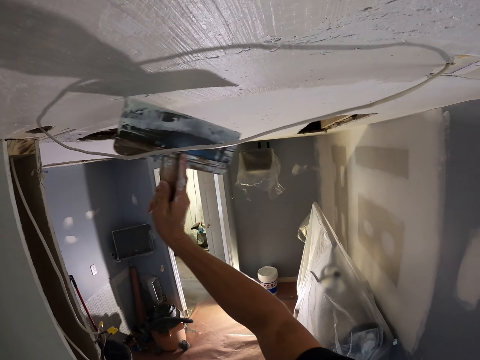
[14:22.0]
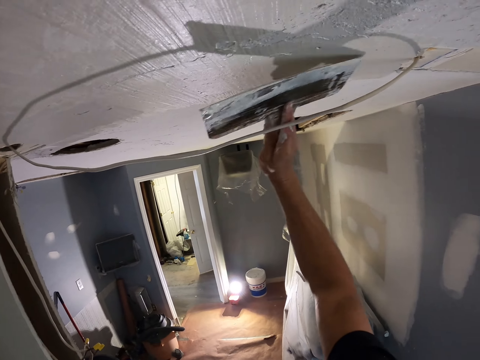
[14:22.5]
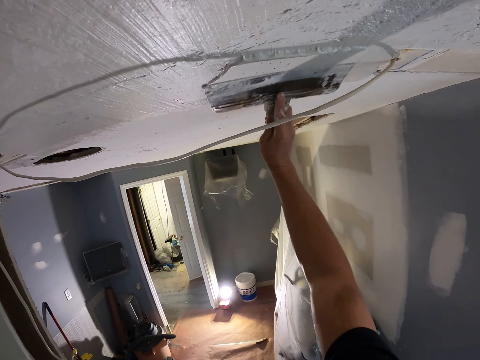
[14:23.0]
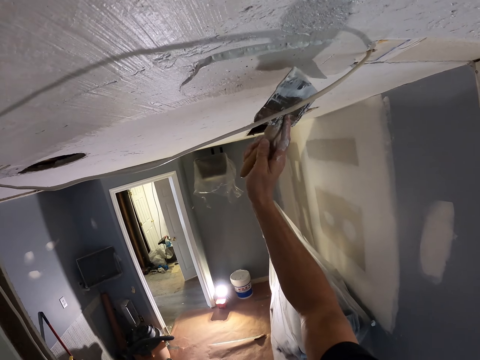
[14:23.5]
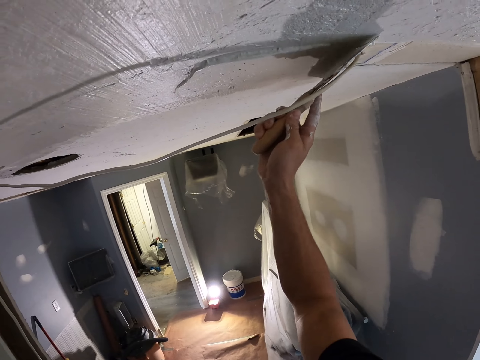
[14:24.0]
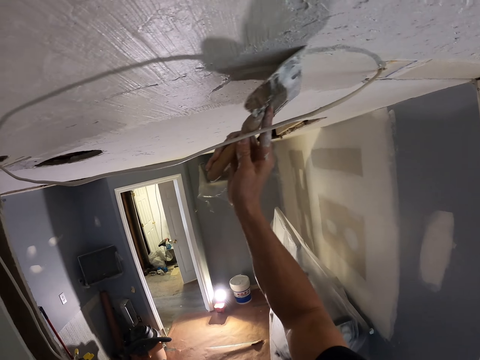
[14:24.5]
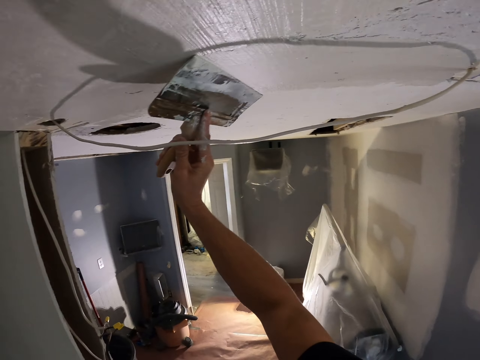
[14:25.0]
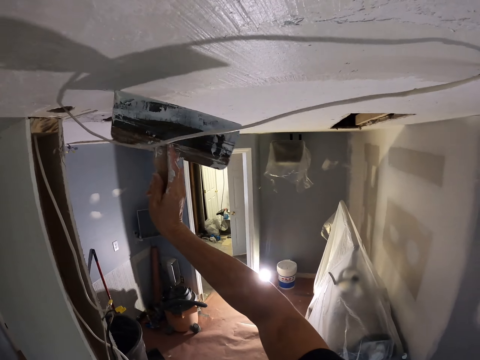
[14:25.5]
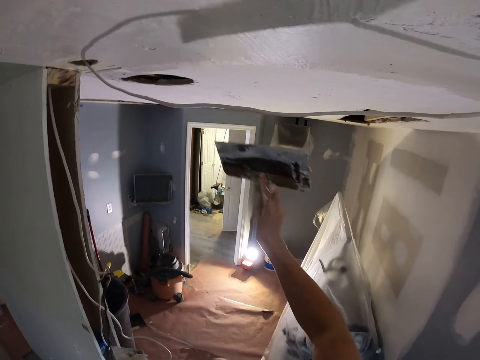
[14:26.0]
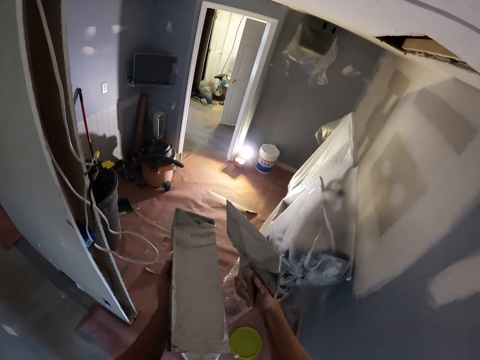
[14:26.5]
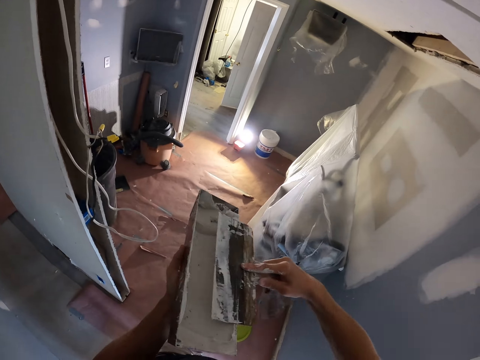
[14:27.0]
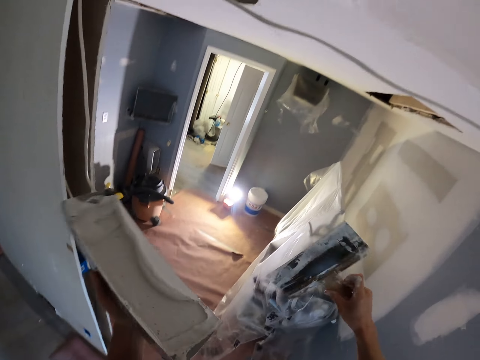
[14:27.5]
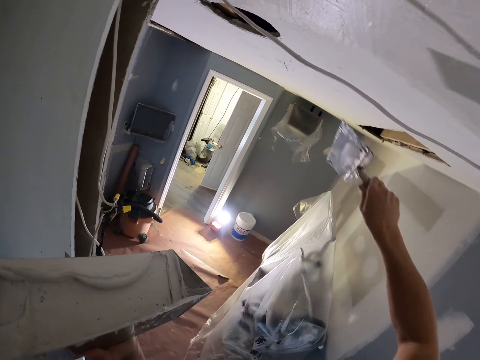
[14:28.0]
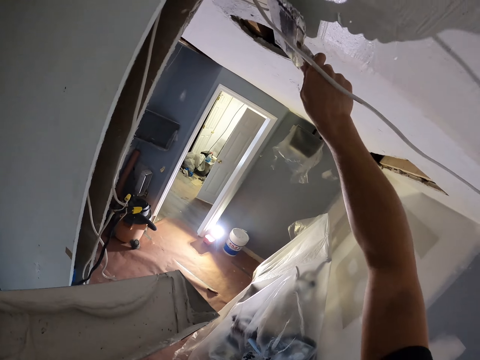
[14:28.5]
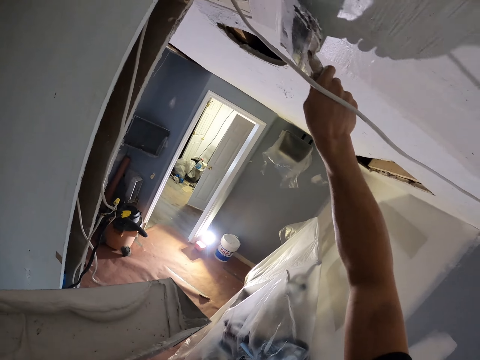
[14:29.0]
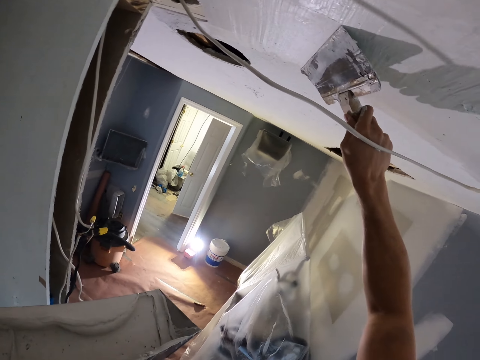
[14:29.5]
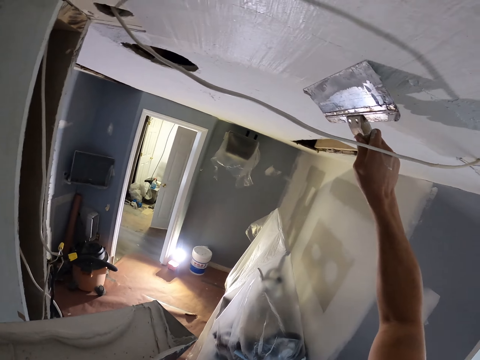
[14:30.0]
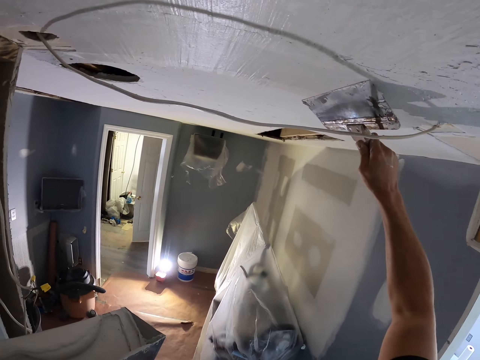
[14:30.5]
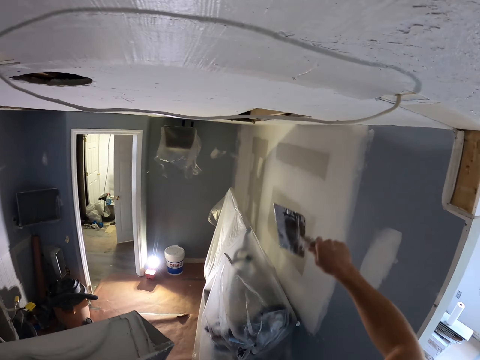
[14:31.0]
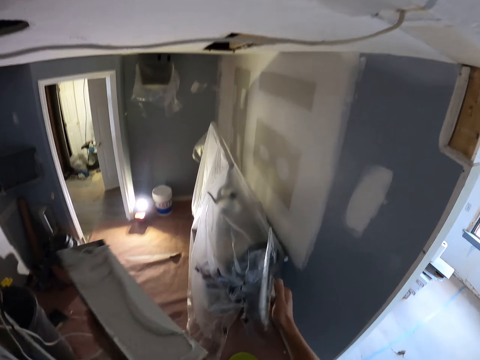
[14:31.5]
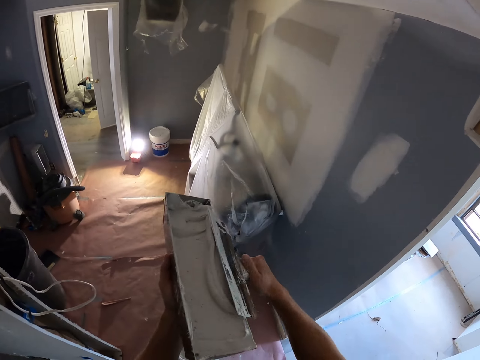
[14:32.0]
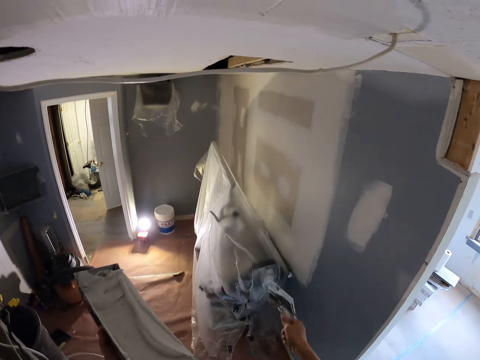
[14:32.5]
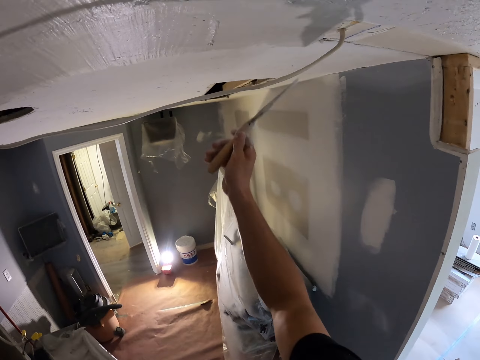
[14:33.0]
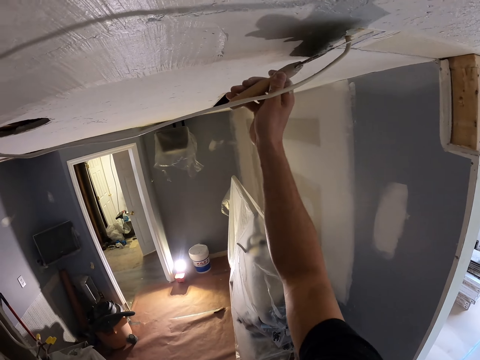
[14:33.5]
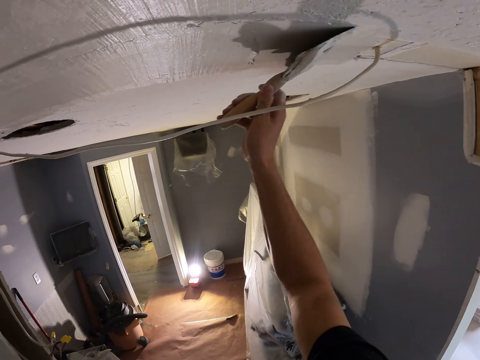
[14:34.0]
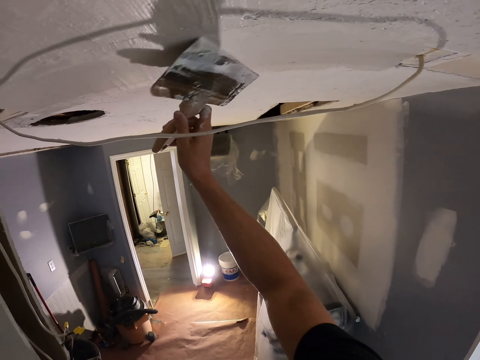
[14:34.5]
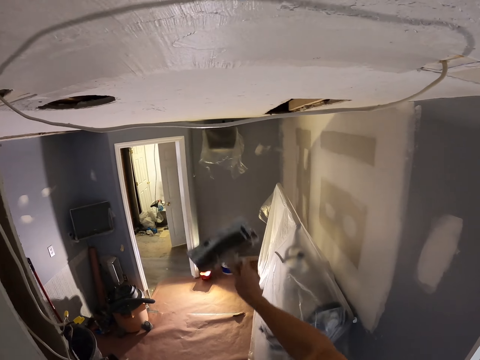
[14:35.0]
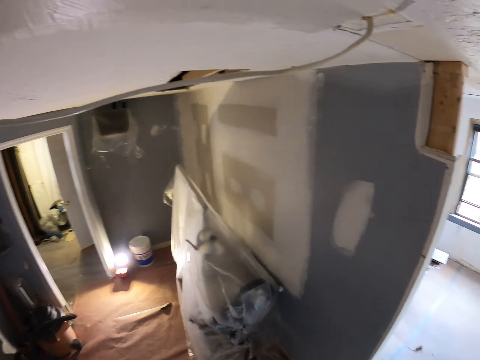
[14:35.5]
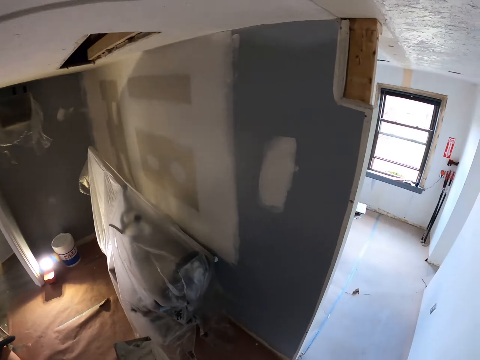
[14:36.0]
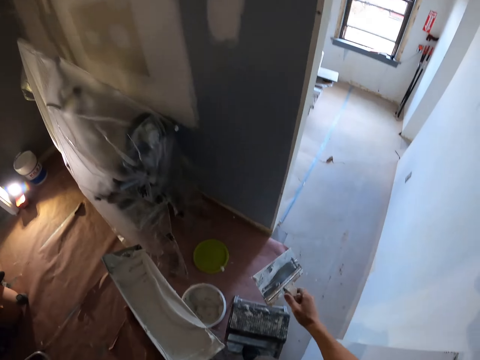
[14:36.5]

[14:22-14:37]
The camera wearer rubs a taping knife or squeegee trowel in the right hand on the container with paint. They remove excess skim coat from the squeegee trowel. They smoothen the ceiling by skim coating with the squeegee trowel. They rub the taping knife in the right hand on the container with paint. They remove excess skim coat from the squeegee trowel. They smoothen the ceiling by skim coating with the squeegee trowel.

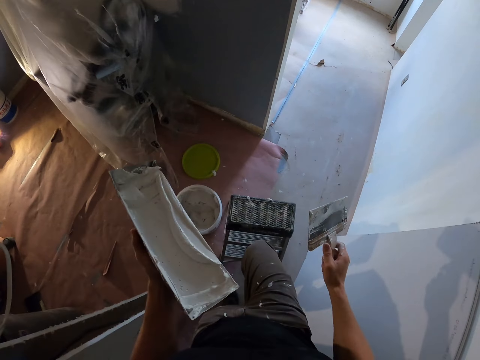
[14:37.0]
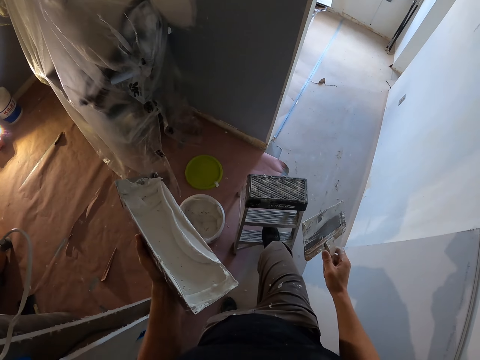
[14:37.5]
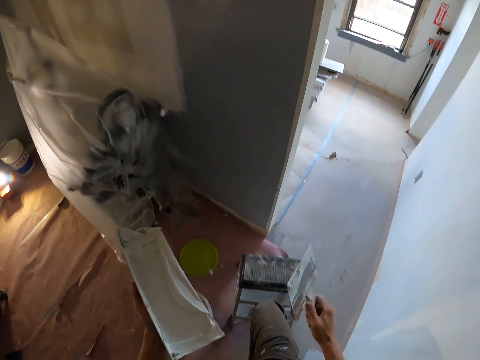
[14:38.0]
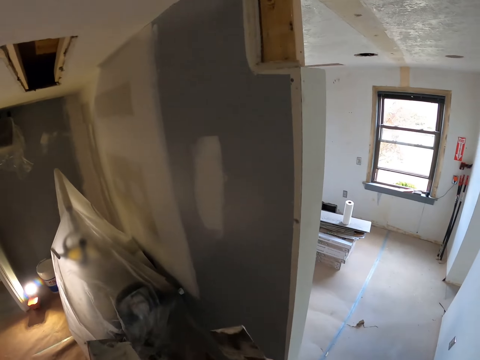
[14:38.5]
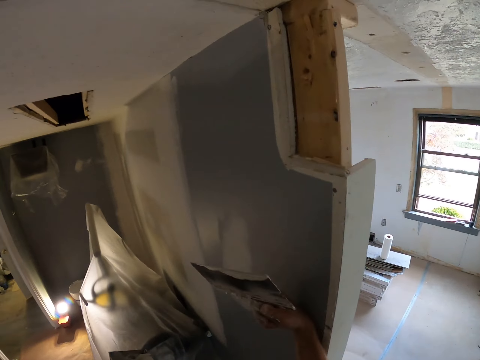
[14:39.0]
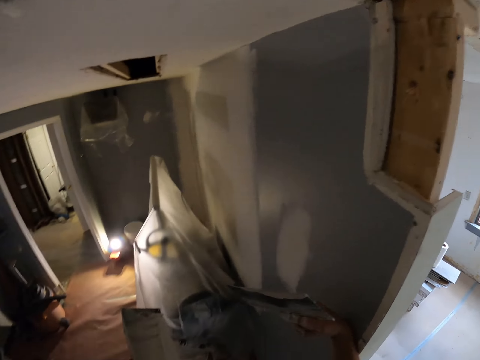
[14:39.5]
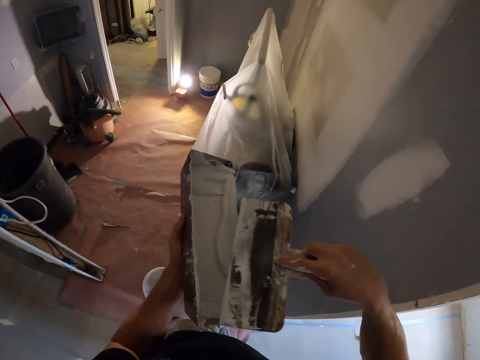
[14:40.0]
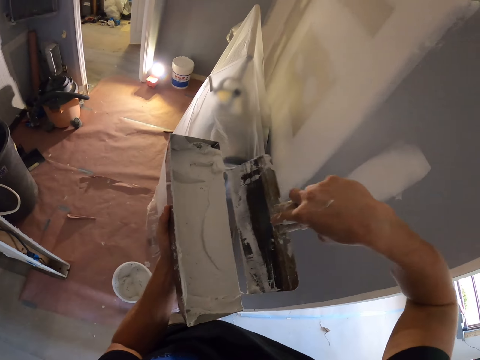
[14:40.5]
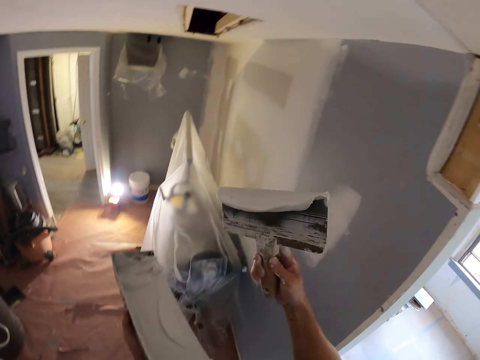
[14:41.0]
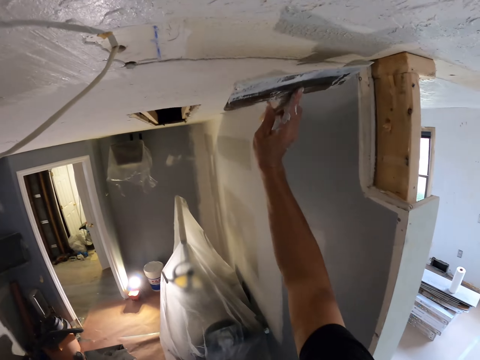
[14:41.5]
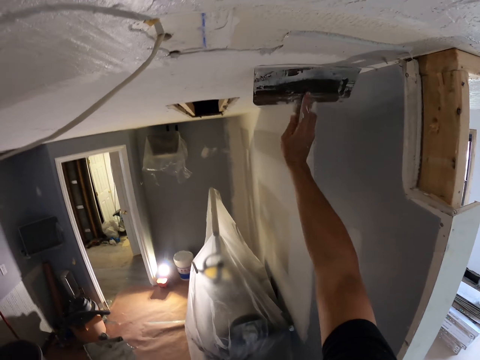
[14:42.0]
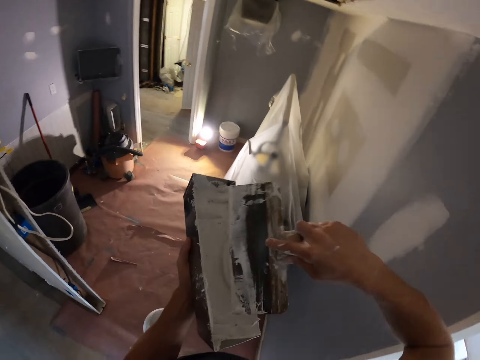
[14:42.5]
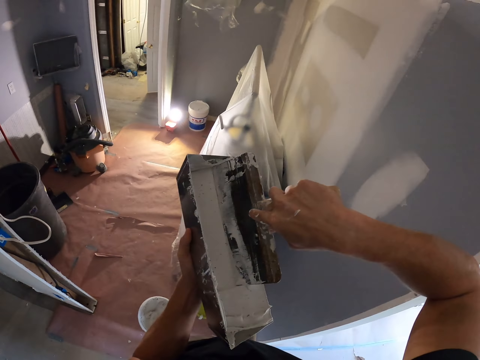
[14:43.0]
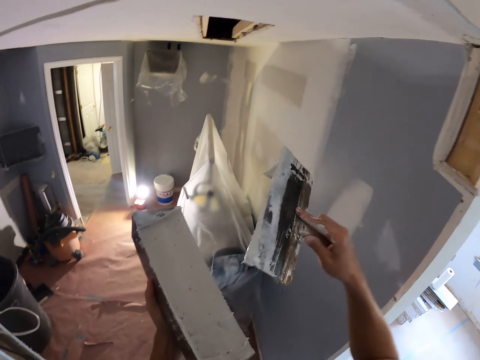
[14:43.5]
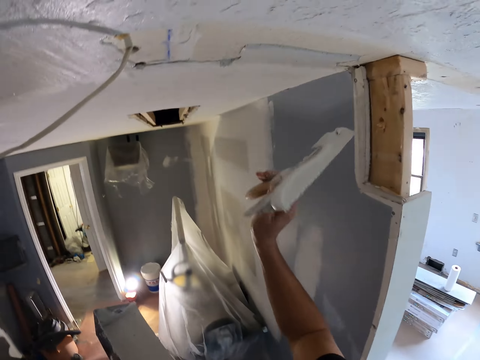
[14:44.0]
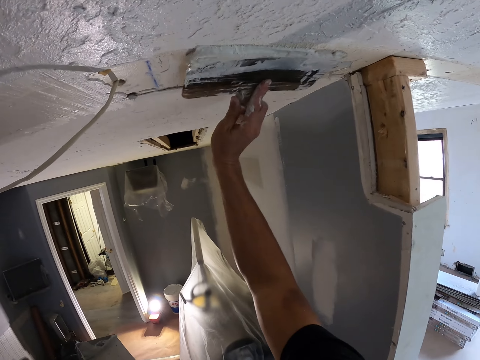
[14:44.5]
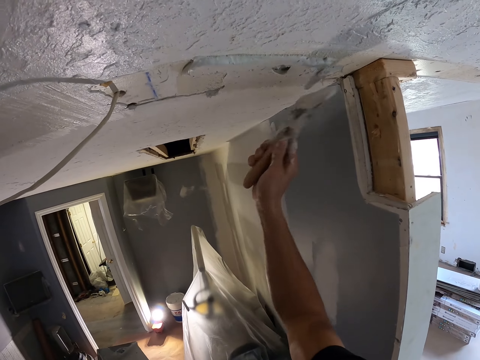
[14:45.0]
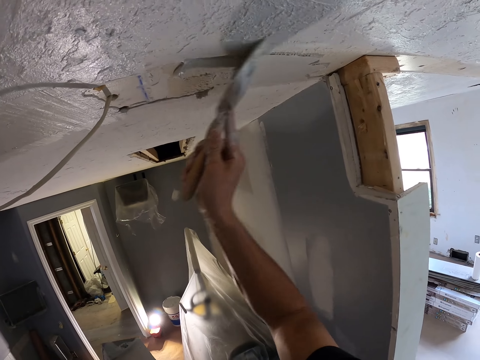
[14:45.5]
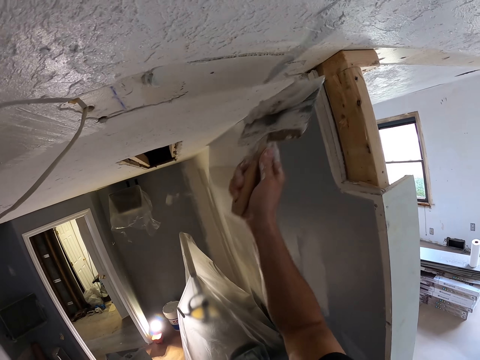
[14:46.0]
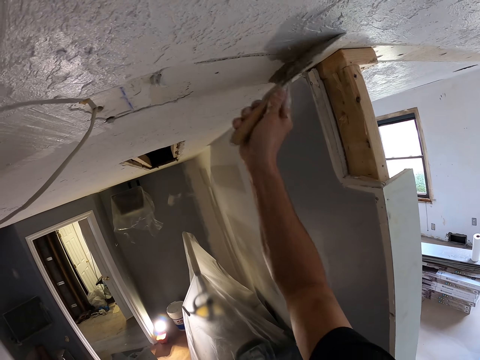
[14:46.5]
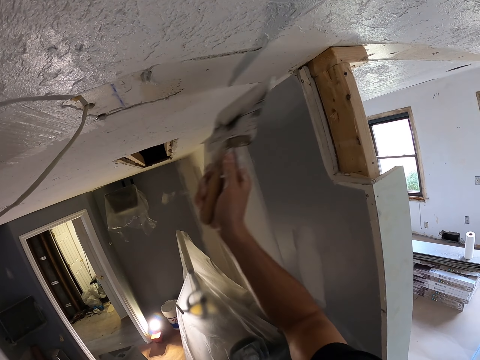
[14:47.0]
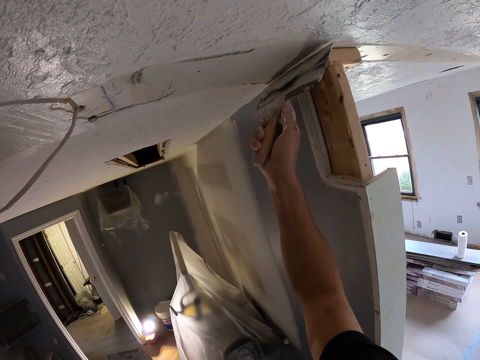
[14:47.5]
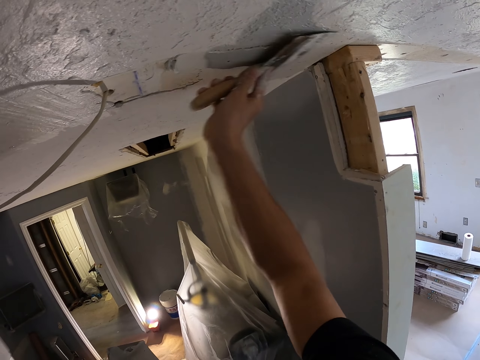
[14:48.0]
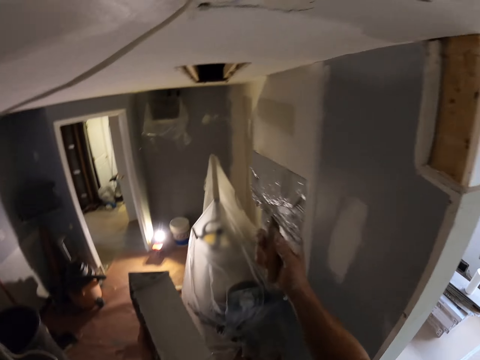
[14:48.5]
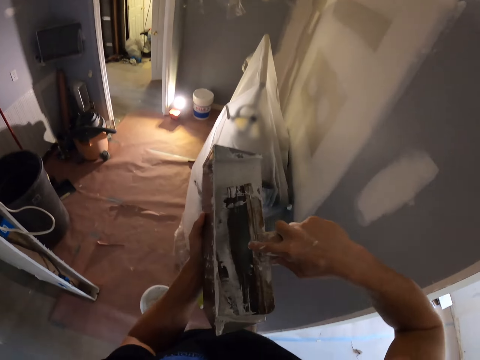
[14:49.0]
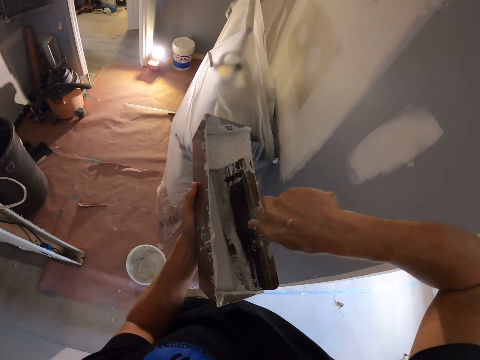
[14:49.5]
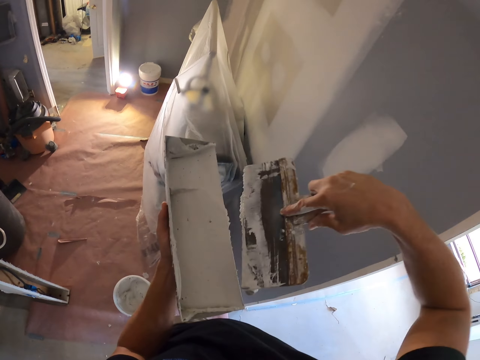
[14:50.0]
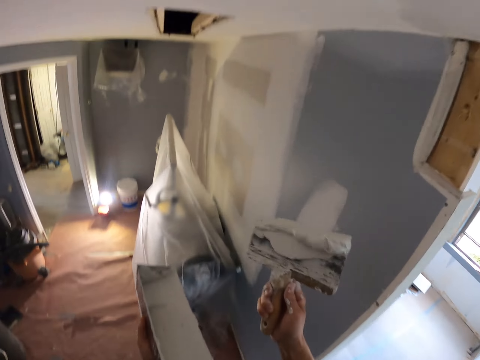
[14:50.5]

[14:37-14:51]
The camera wearer moves the ladder with his leg. He walks around, rubs a taping knife or squeegee trowel in the right hand on the container with paint, and looks around. He scoops paint in the container with the taping knife in the right hand. He spreads paint on the wall with the taping knife in the right hand. He scoops paint in the container with the taping knife in the right hand. He spreads paint on the wall with the taping knife in the right hand. He smoothens the ceiling by skim coating with the squeegee trowel. He scoops paint in the container with the taping knife in the right hand.
